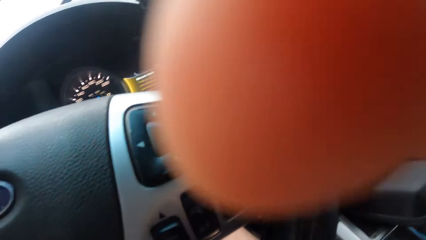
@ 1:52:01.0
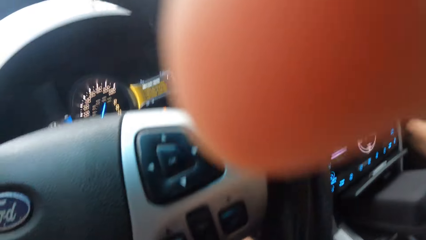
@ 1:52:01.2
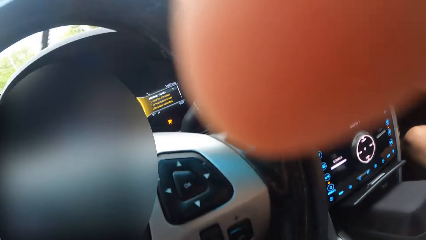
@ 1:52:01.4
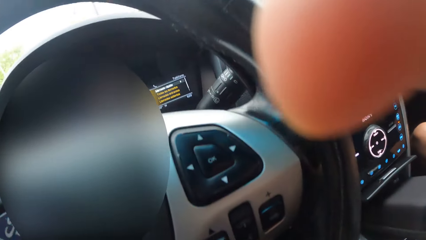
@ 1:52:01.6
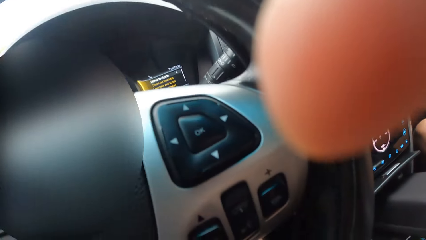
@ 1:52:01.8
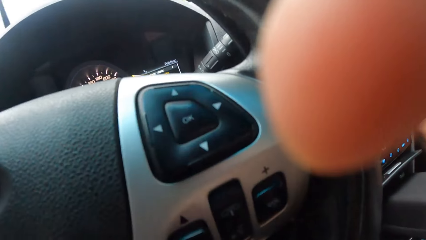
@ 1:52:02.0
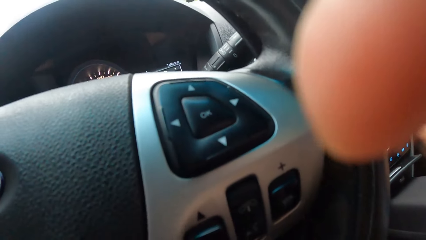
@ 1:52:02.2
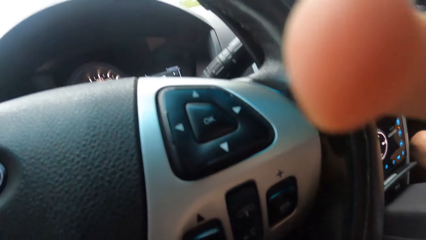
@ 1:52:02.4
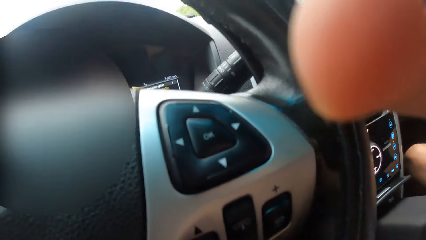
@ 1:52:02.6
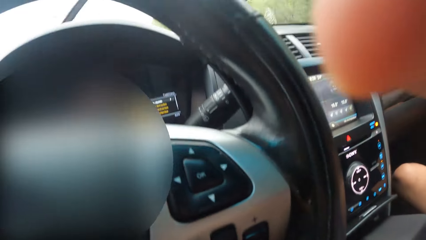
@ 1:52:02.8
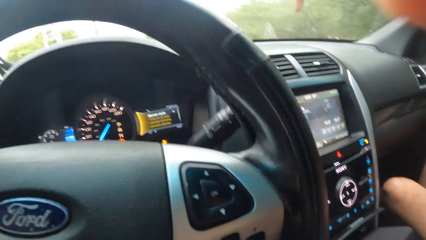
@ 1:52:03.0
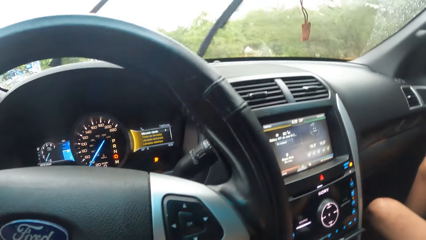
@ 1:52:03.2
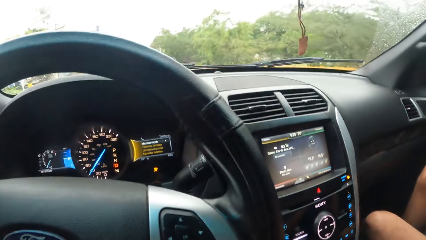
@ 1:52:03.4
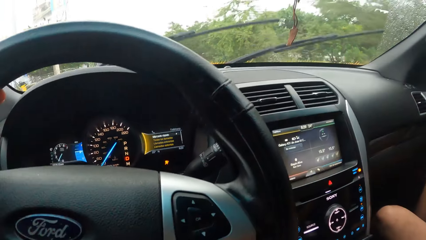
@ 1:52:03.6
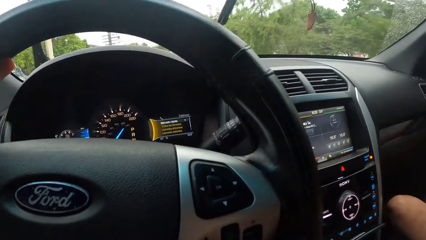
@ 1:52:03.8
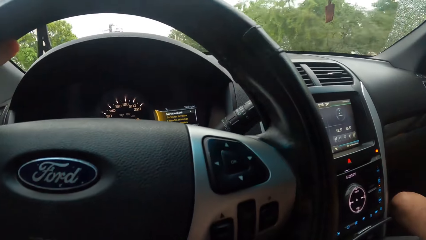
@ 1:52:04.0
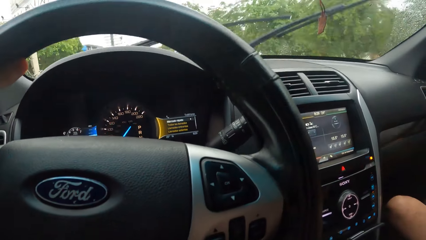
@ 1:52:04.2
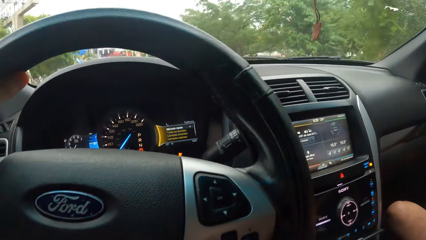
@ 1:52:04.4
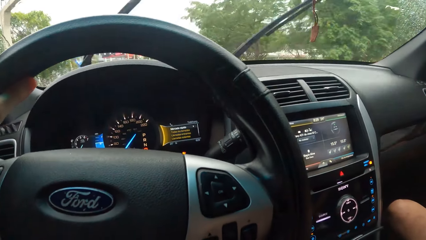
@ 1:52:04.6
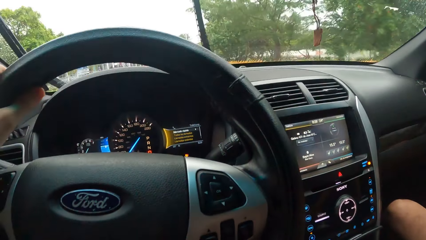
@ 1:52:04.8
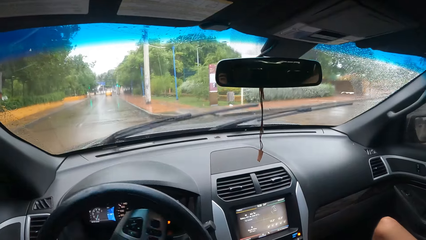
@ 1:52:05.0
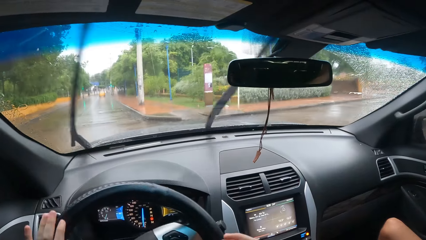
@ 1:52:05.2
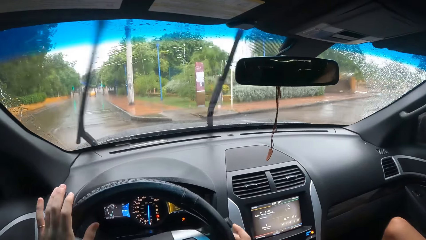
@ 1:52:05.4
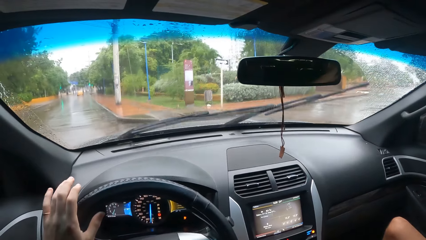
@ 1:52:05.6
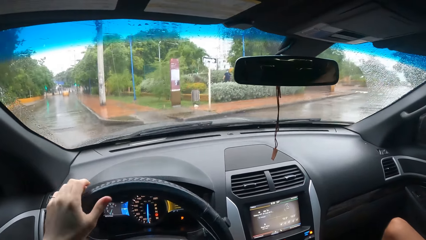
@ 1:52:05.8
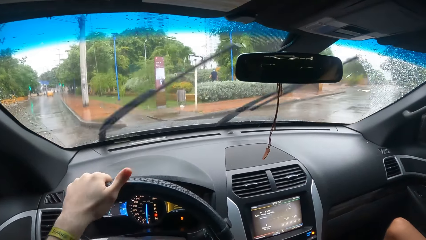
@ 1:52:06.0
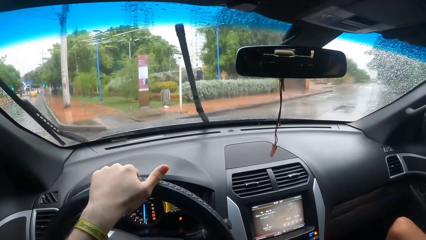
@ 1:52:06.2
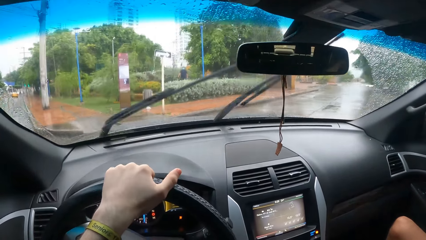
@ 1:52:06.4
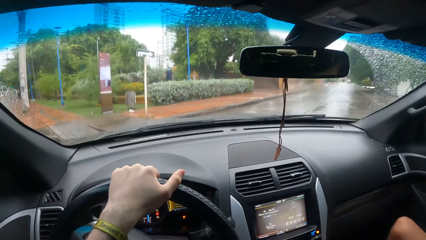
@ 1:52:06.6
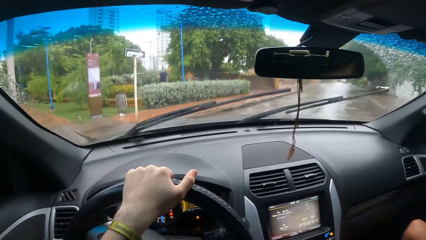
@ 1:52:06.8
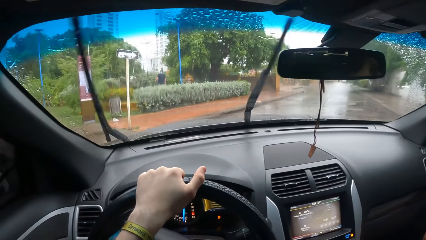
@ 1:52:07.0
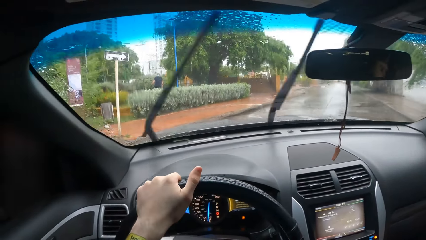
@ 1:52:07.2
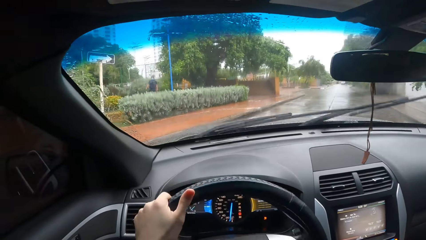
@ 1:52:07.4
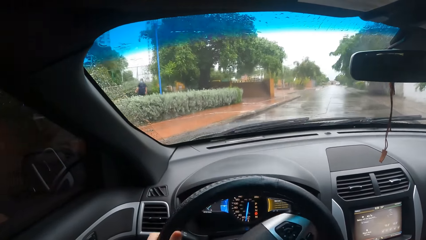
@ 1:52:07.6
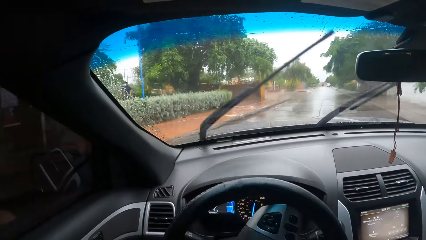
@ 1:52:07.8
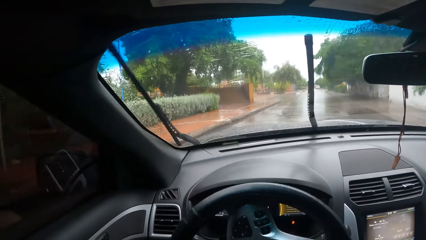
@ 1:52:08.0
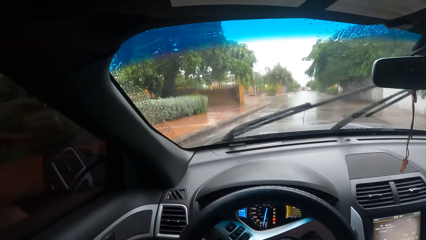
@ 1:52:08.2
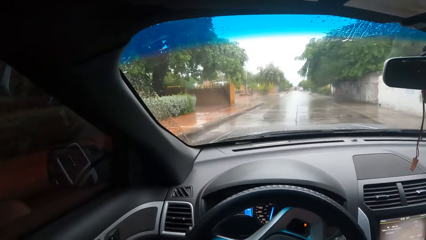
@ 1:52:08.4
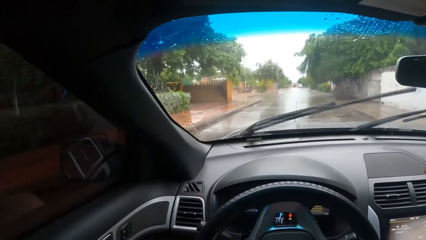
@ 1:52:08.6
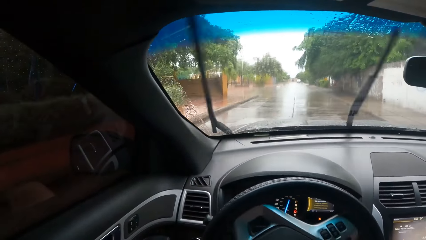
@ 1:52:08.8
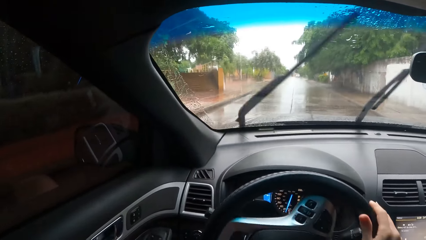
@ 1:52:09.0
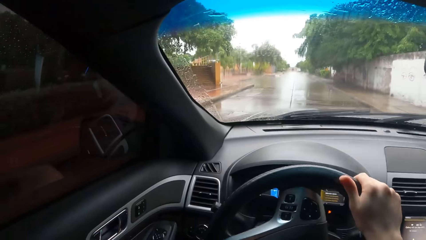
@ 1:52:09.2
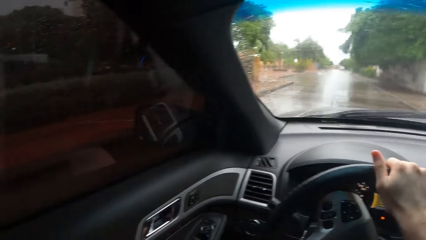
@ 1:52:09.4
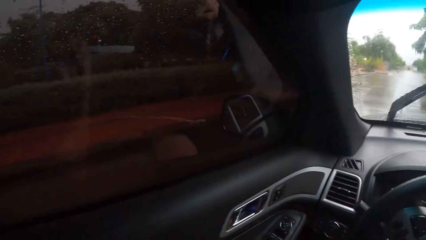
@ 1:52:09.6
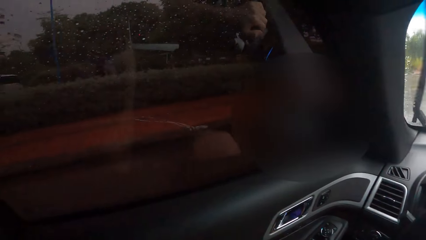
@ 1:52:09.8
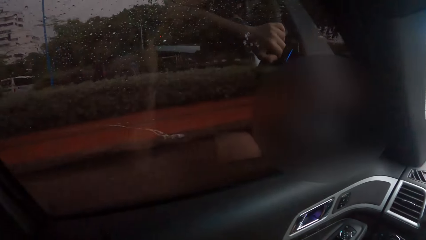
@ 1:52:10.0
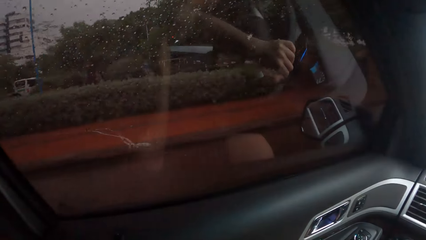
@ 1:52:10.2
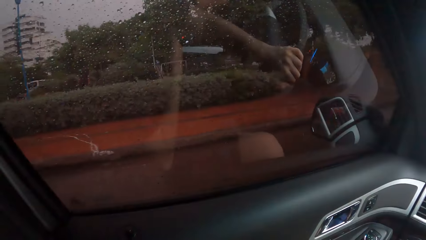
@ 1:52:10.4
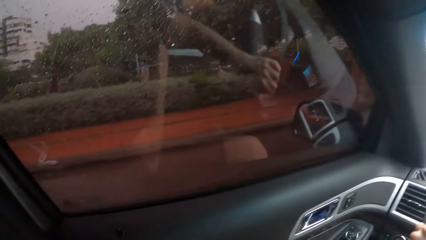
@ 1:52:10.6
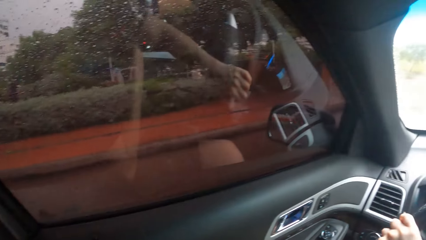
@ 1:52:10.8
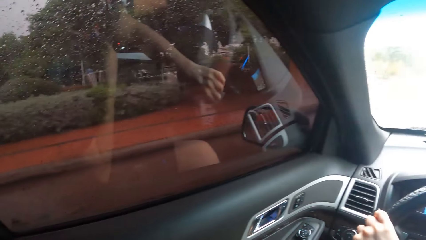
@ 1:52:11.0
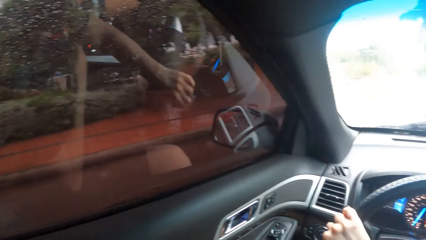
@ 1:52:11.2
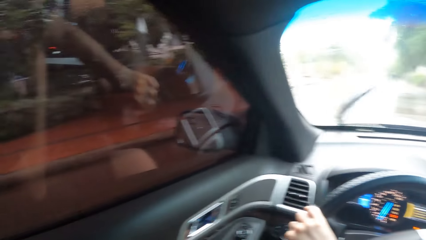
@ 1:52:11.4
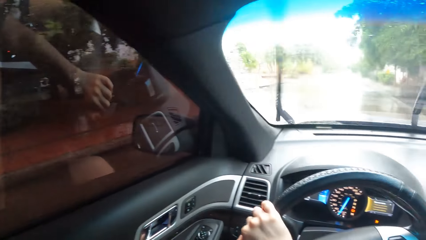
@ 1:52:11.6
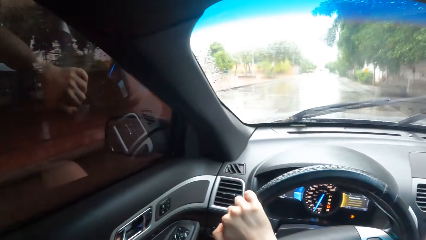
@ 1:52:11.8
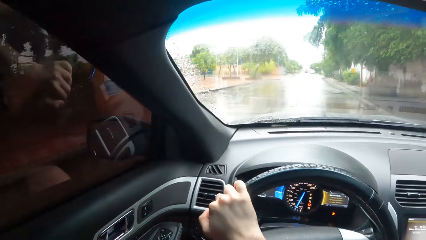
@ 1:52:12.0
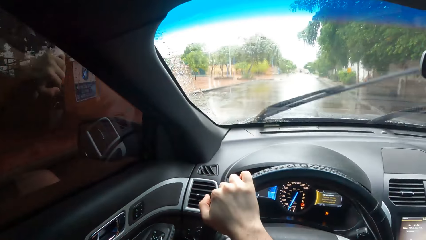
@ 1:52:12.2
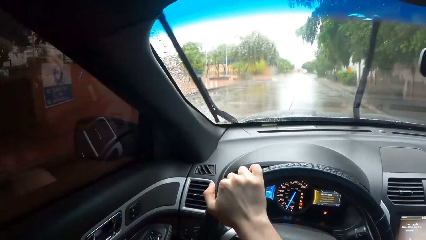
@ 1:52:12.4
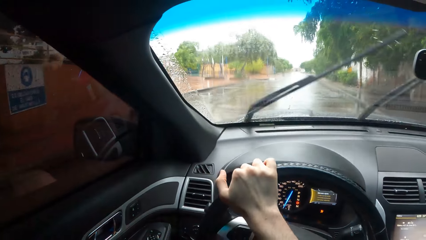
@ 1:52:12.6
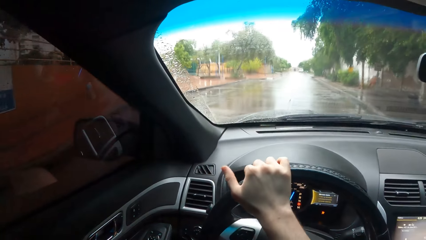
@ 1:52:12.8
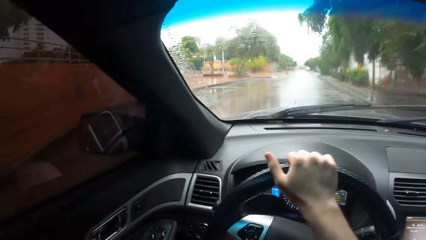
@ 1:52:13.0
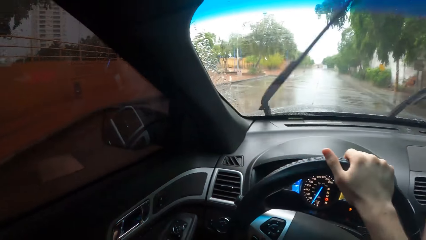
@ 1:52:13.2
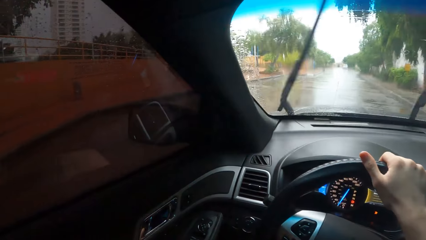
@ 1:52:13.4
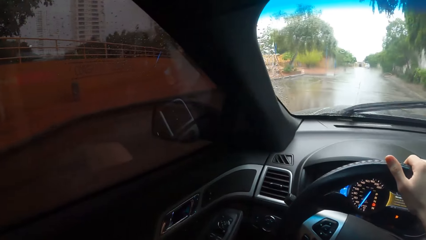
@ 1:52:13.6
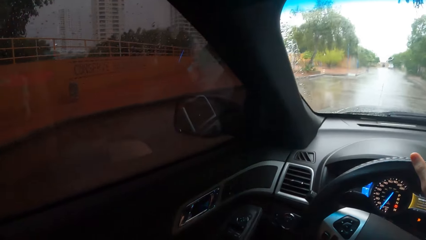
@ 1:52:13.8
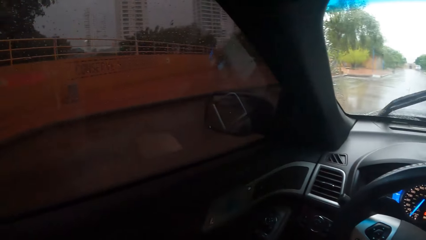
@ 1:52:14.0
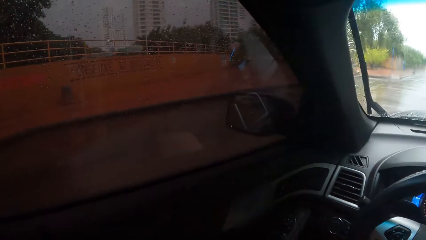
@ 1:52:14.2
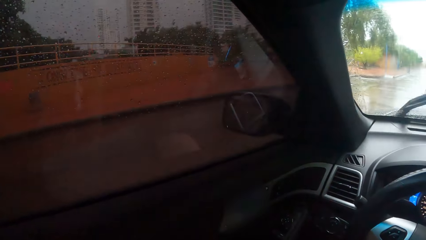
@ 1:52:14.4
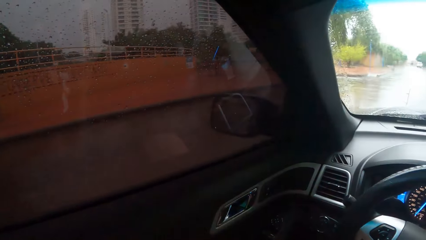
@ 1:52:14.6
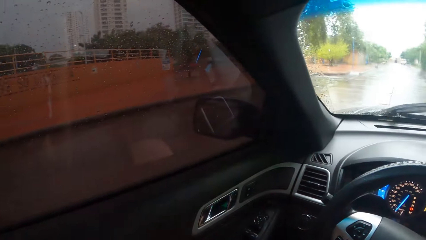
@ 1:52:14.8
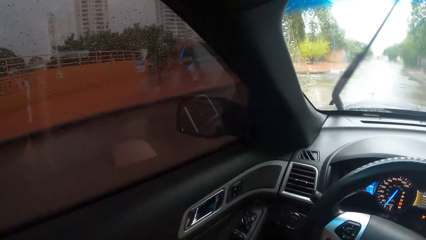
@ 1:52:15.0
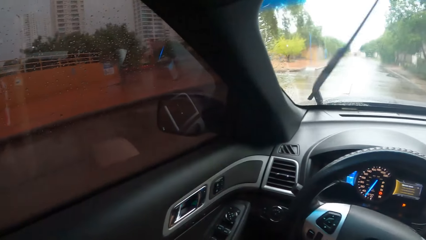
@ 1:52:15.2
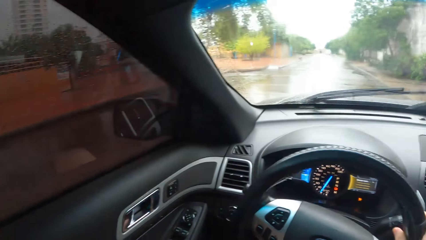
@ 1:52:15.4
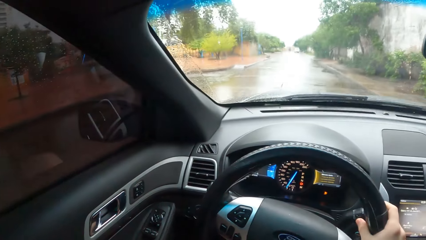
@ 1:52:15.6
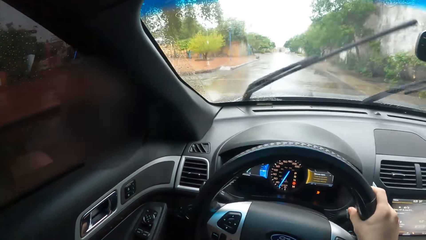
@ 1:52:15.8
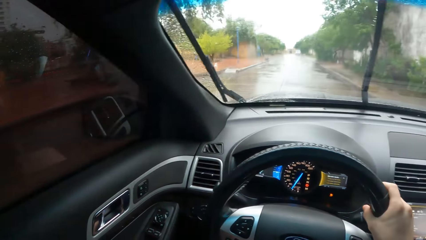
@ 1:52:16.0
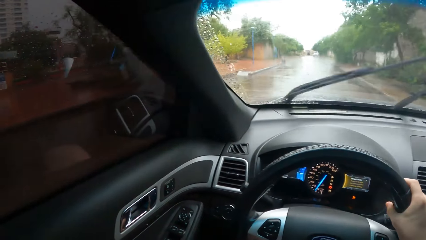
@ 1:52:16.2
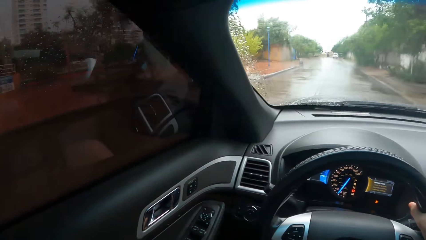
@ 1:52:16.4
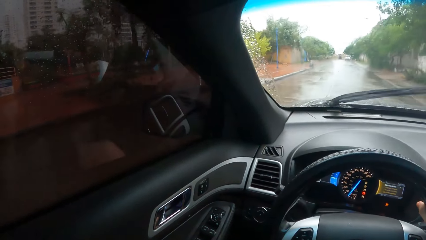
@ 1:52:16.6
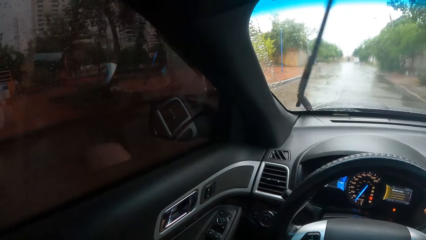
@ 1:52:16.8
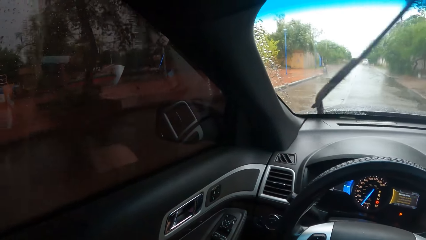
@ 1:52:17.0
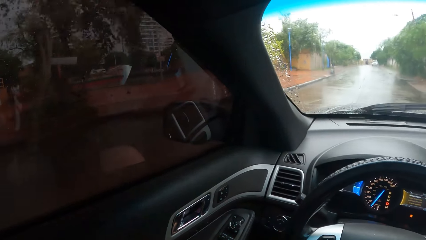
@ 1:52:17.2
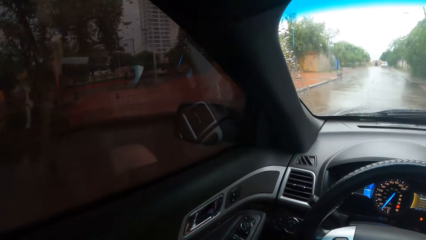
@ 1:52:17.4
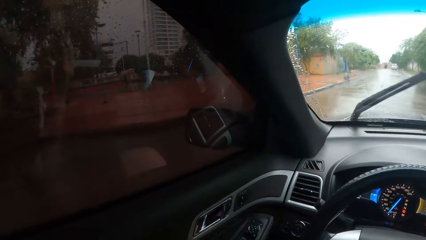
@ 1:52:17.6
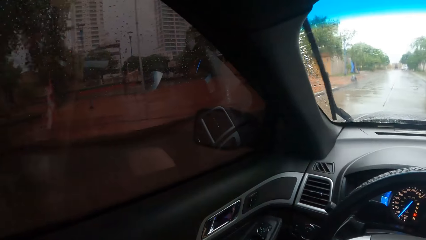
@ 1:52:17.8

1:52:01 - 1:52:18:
The camera wearer drives a car. They turn a steering wheel with both hands. They look around.
